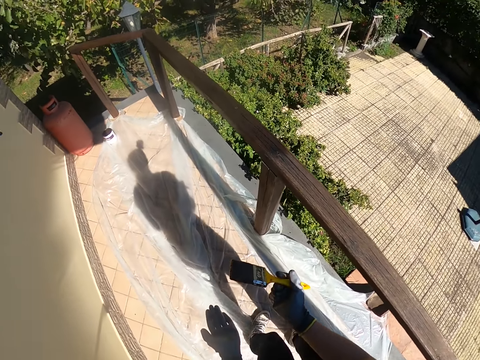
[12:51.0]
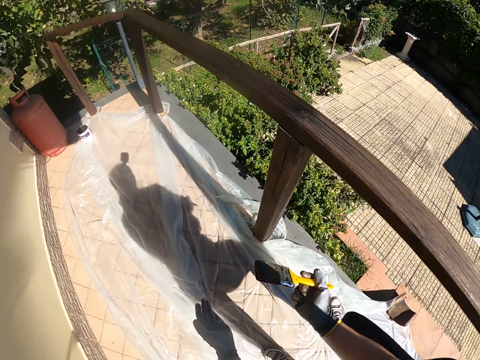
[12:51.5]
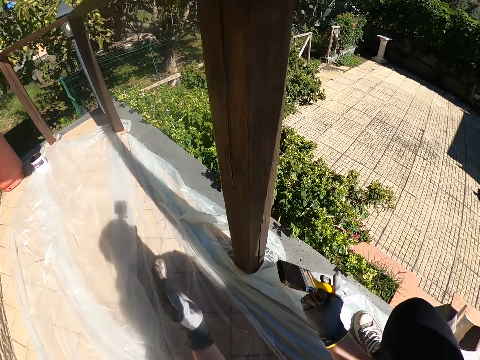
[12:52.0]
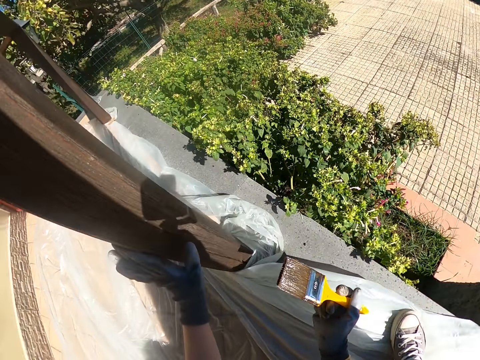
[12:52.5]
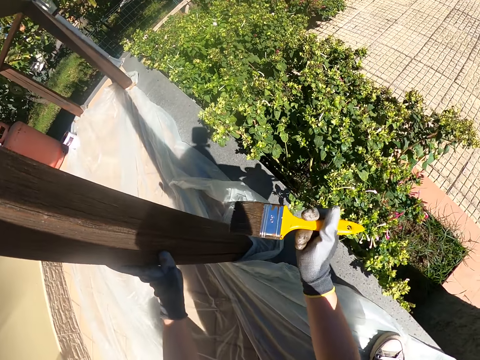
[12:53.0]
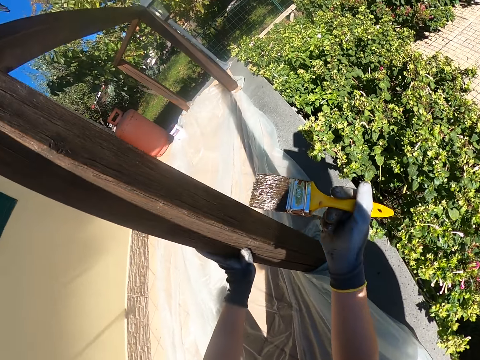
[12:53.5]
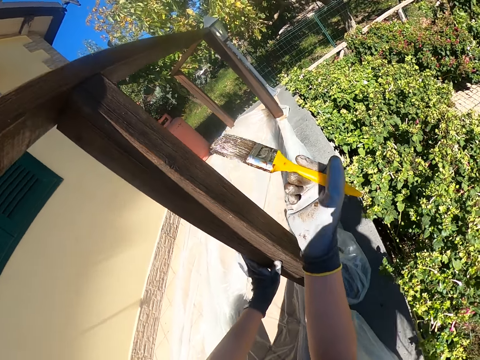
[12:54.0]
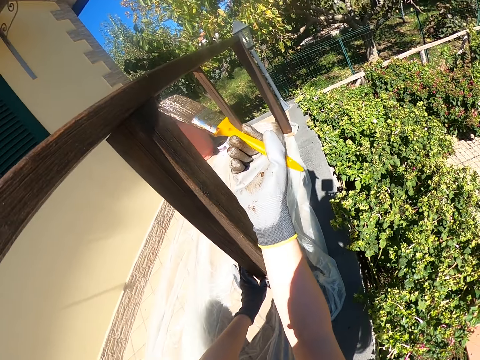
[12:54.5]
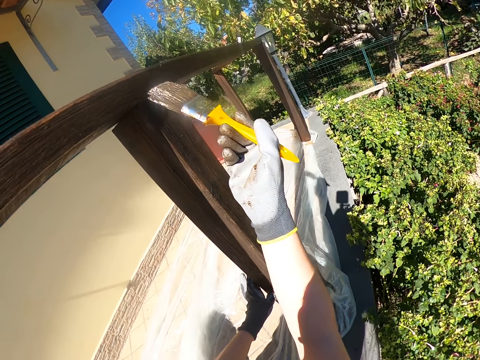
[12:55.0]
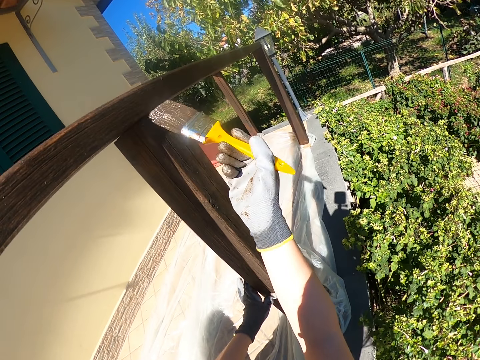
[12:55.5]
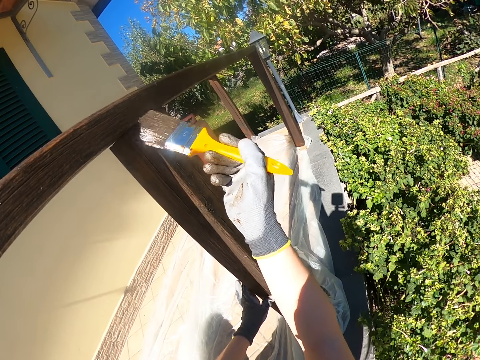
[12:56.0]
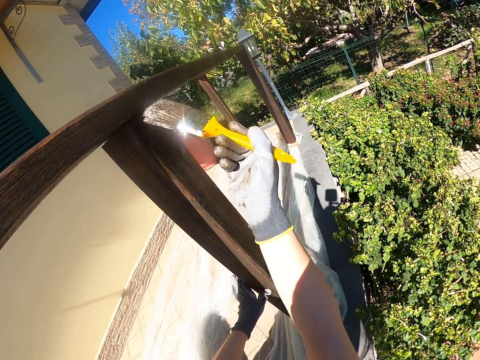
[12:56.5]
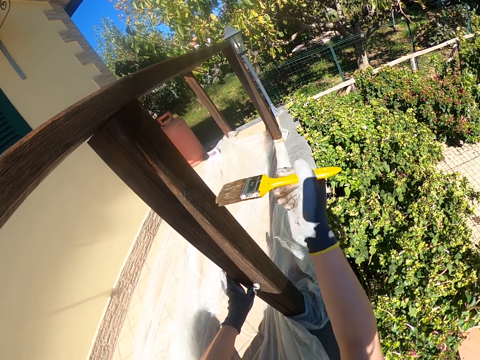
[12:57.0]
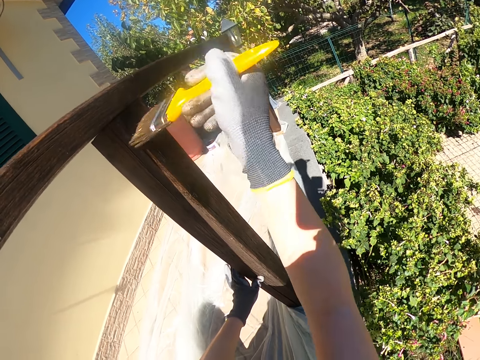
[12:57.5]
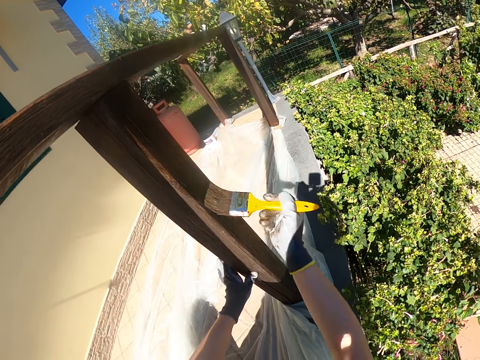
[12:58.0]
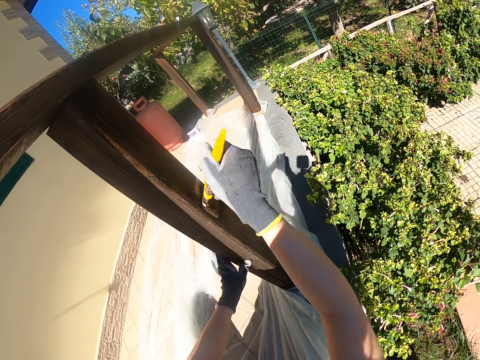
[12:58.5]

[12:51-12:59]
The camera wearer squats. They paint the baluster.

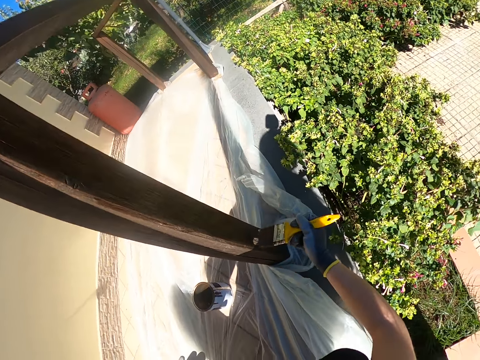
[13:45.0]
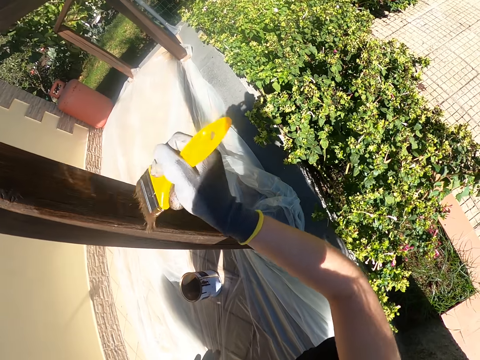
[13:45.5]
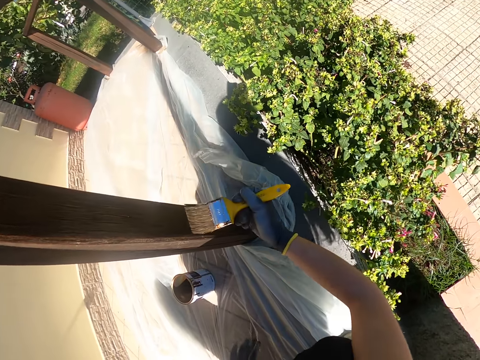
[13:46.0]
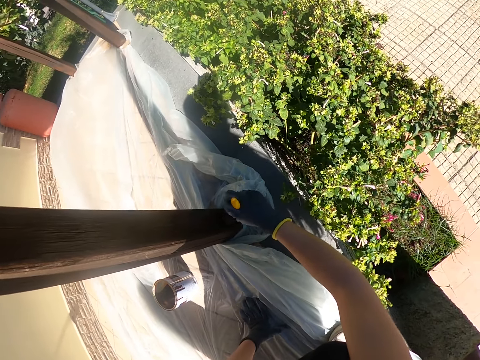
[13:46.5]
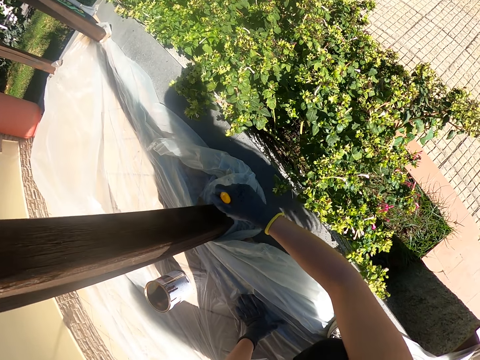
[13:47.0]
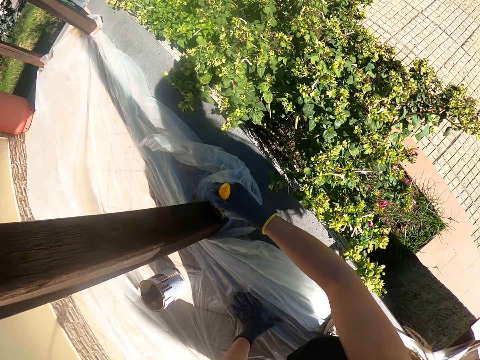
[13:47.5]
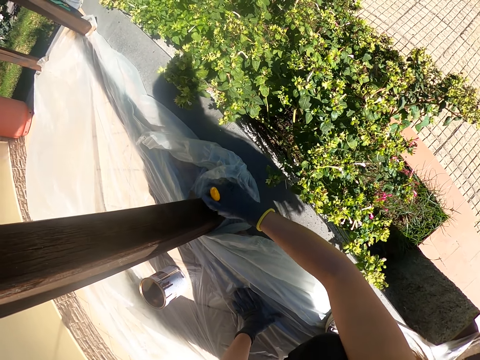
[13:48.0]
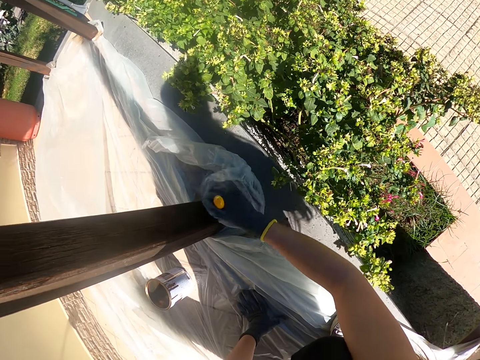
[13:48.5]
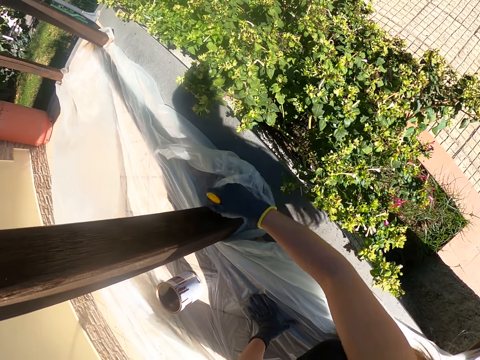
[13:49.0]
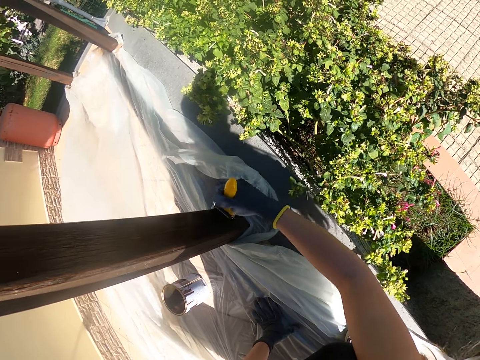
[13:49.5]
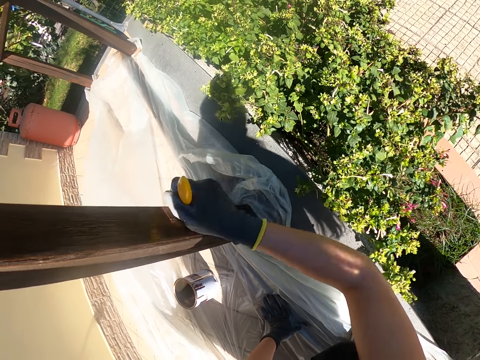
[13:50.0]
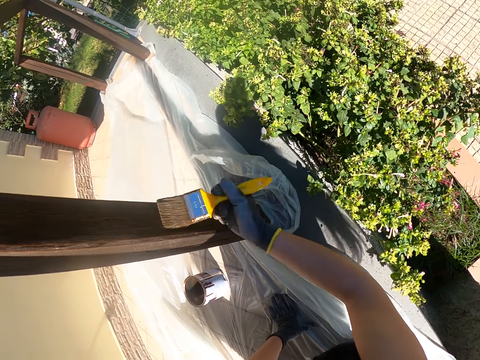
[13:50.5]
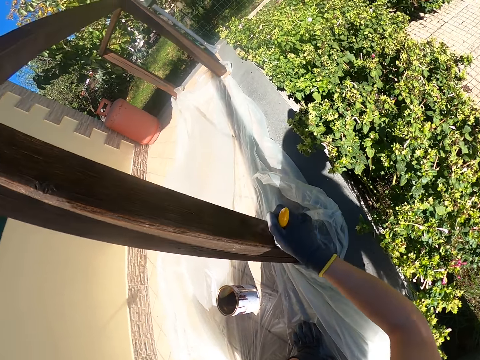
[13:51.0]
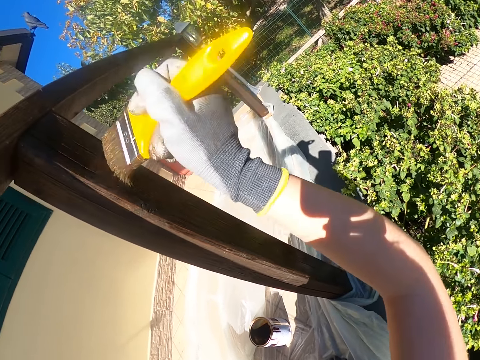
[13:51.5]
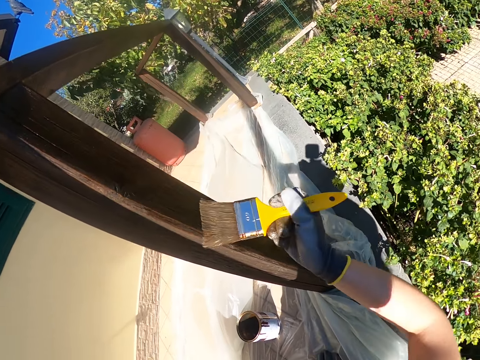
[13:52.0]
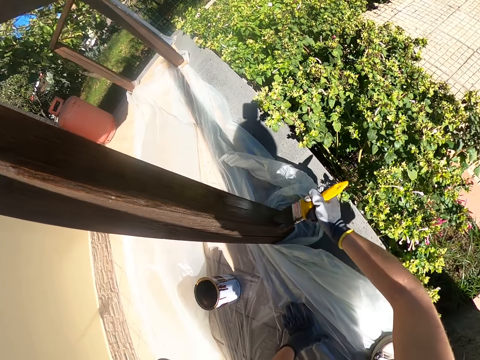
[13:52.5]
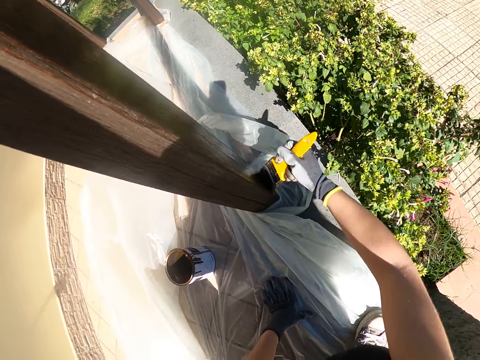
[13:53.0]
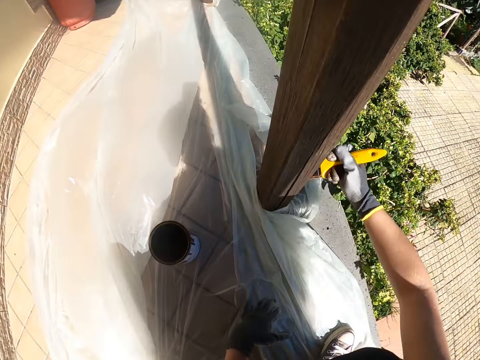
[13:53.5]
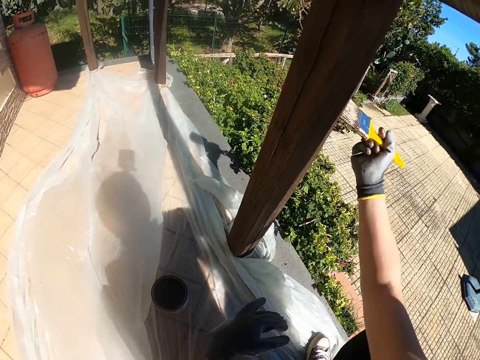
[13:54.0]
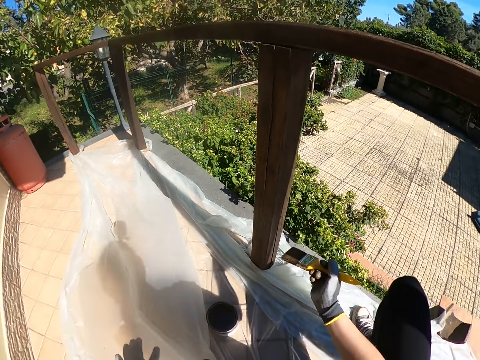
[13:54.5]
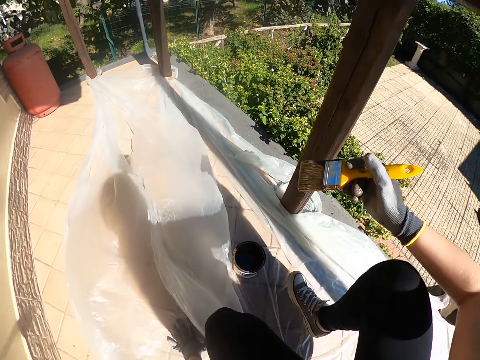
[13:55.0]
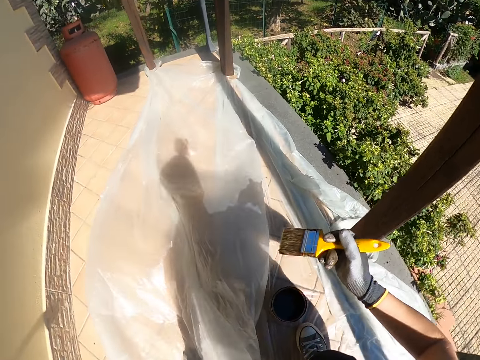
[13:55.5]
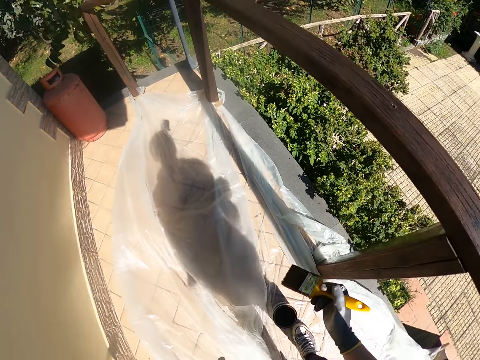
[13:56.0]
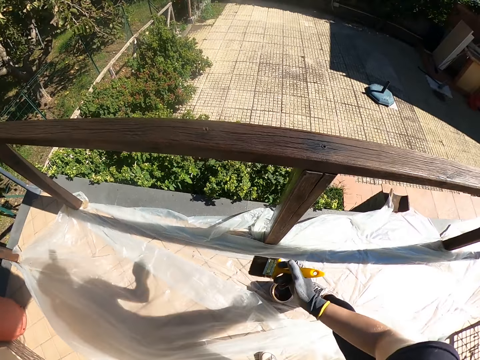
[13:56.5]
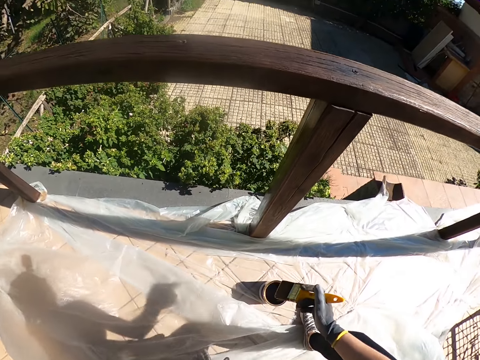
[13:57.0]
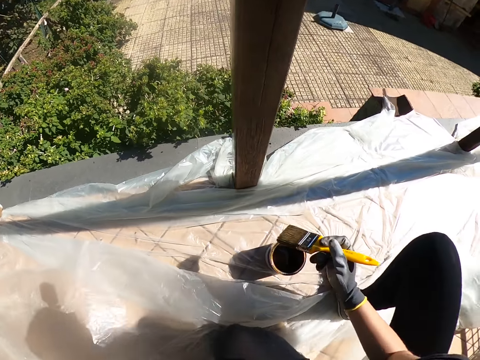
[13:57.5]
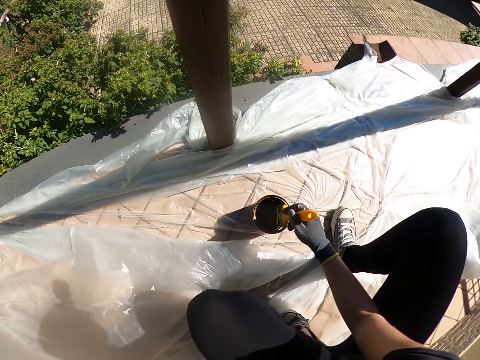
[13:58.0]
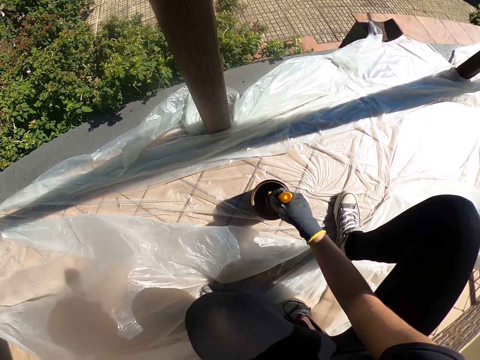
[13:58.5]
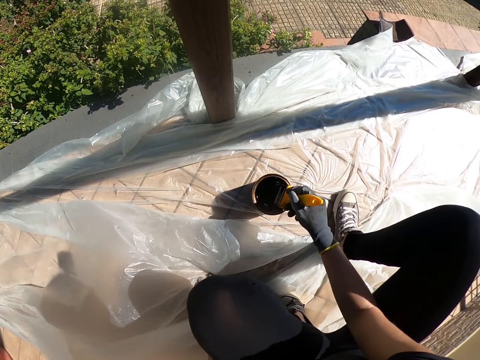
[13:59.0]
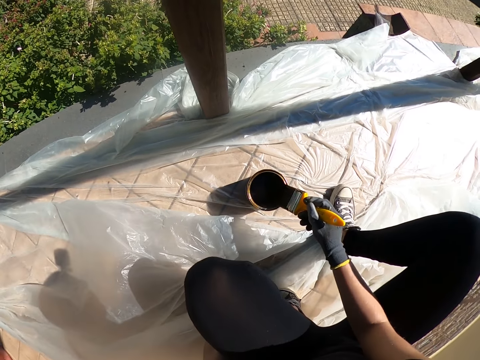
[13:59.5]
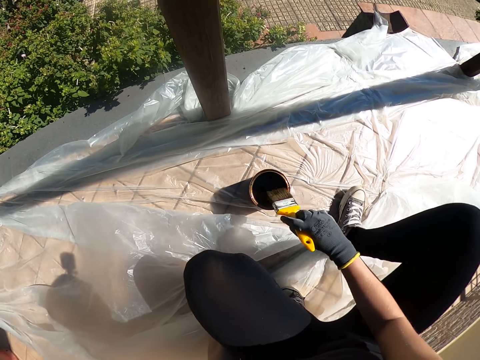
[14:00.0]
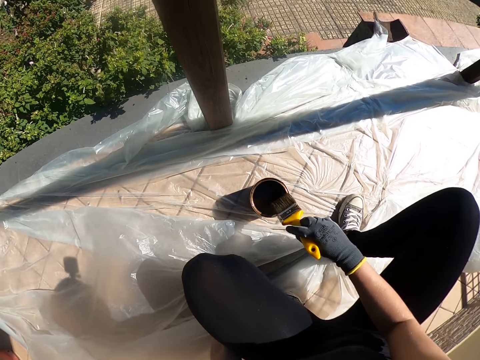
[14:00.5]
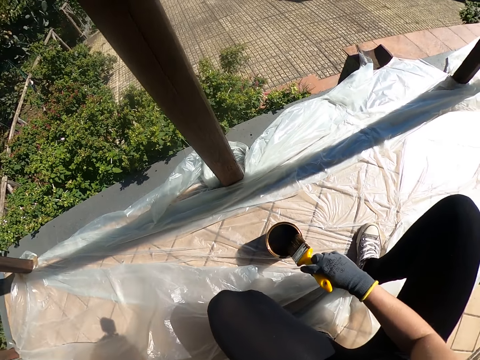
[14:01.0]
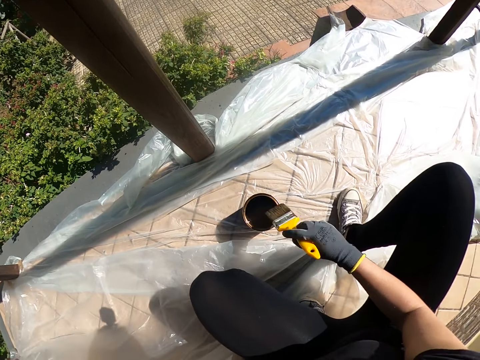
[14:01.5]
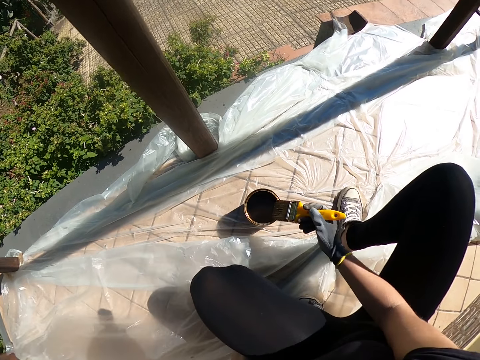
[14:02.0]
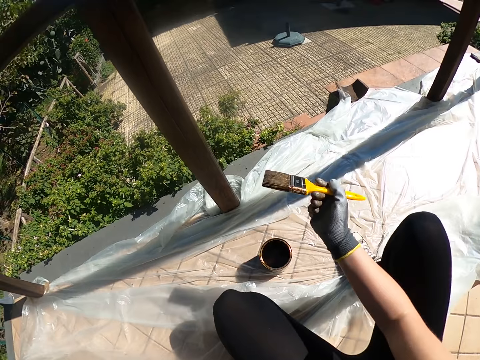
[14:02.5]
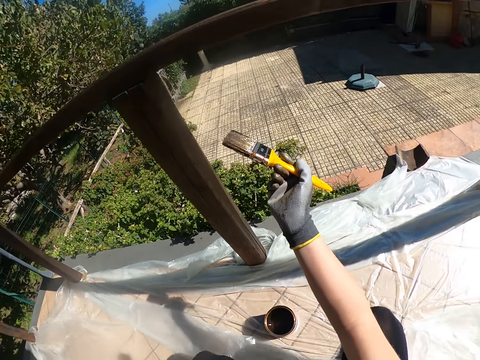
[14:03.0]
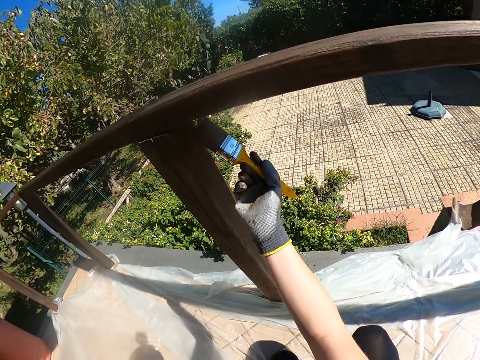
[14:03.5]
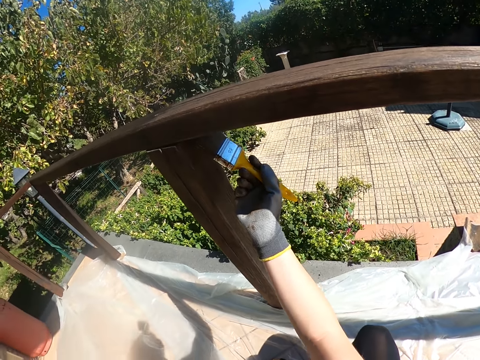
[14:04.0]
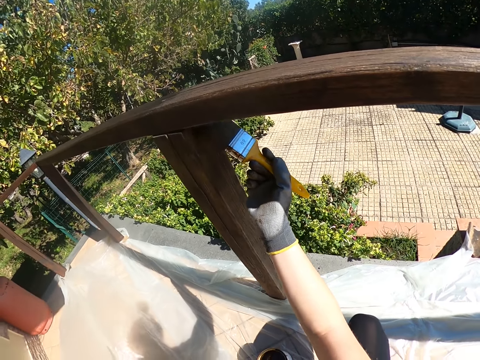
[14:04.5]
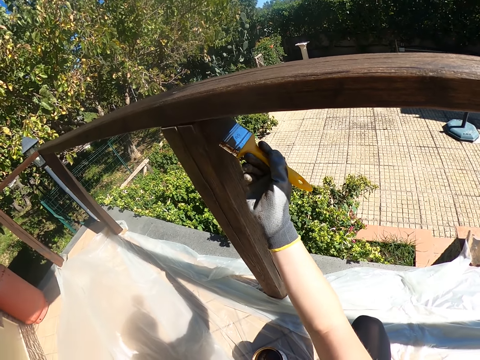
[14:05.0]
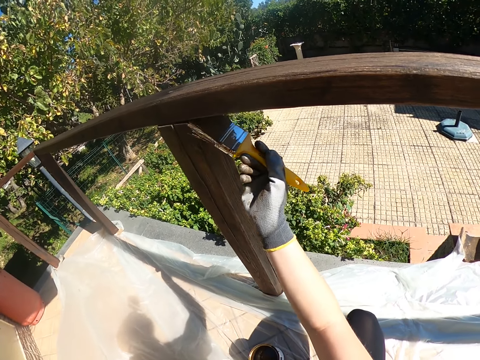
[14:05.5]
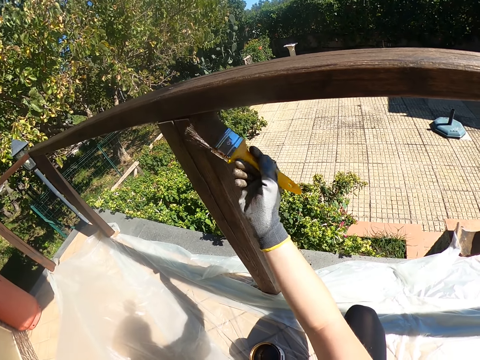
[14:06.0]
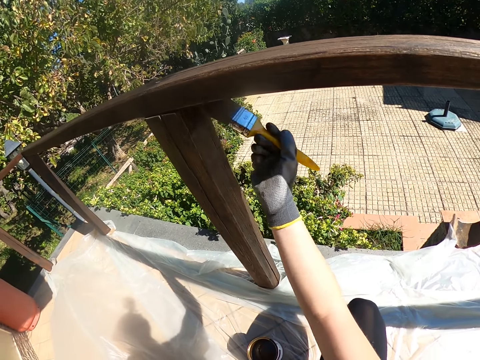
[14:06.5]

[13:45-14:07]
The camera wearer touches the nylon on the floor. She removes her hand from the nylon. She stands up. She bends down. She dips the paintbrush into the paint. She paints the fence with the paintbrush.
